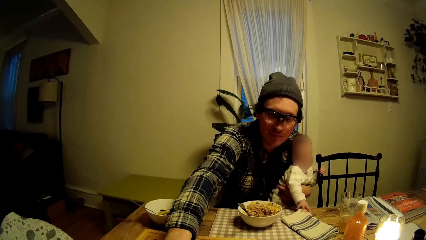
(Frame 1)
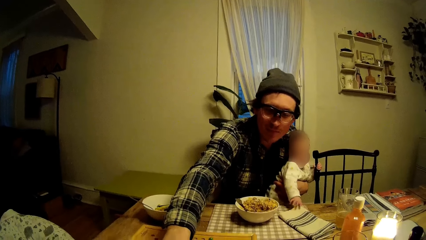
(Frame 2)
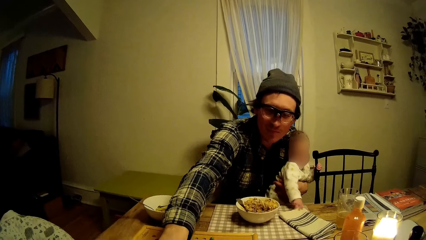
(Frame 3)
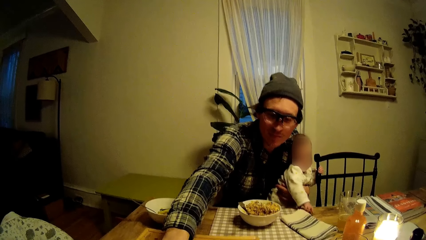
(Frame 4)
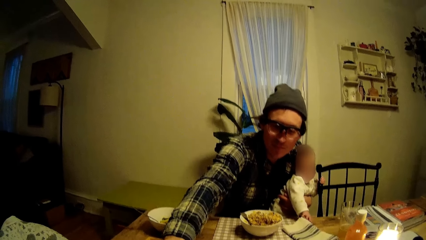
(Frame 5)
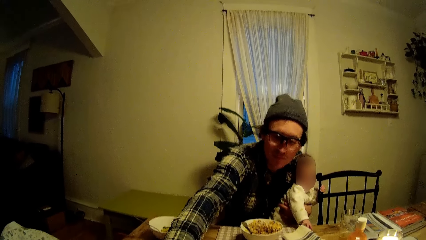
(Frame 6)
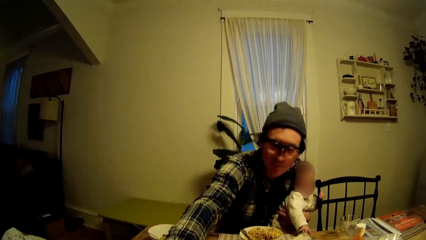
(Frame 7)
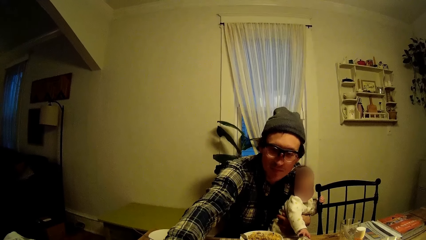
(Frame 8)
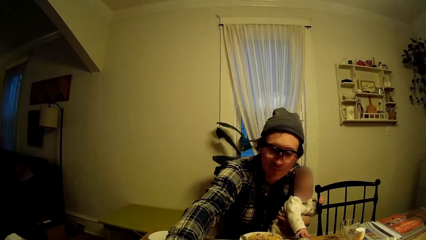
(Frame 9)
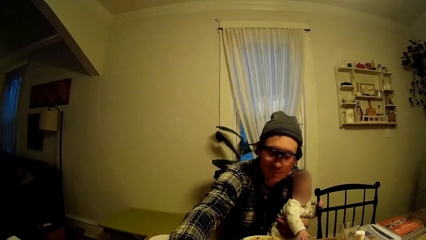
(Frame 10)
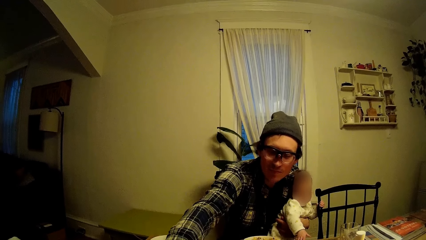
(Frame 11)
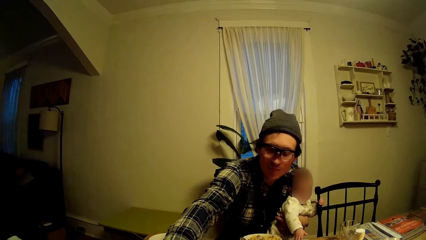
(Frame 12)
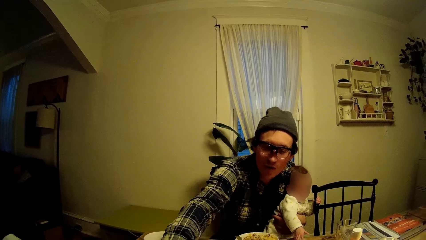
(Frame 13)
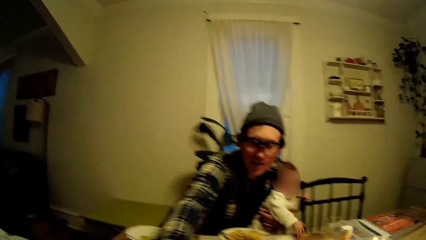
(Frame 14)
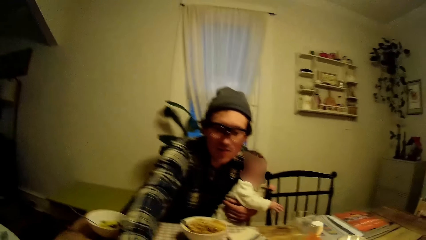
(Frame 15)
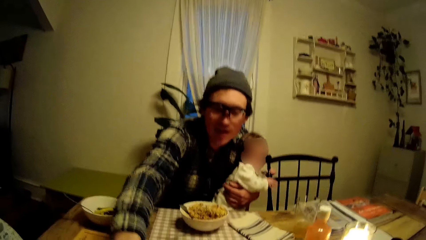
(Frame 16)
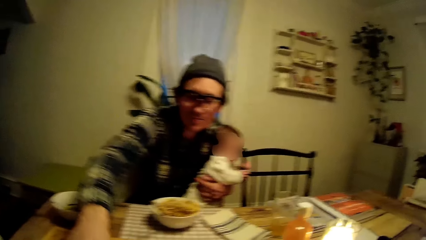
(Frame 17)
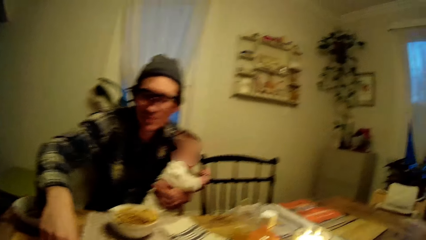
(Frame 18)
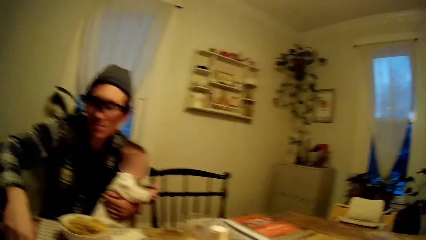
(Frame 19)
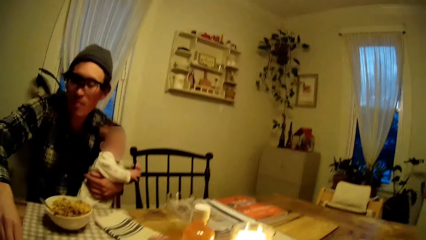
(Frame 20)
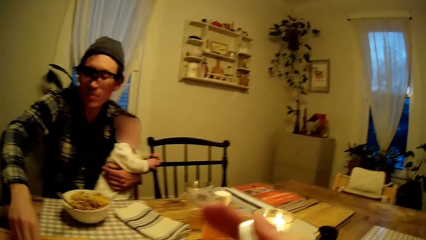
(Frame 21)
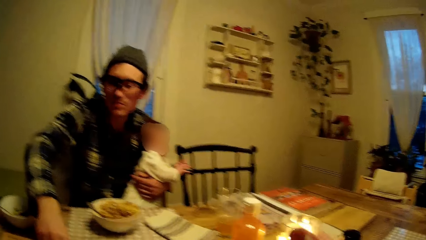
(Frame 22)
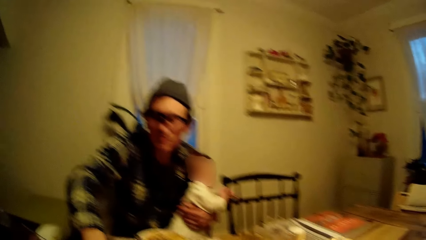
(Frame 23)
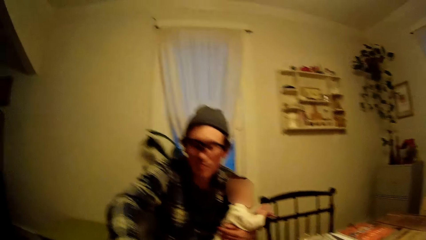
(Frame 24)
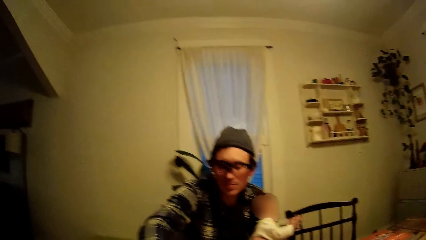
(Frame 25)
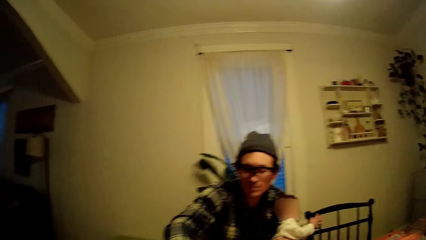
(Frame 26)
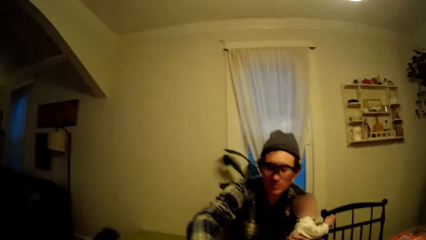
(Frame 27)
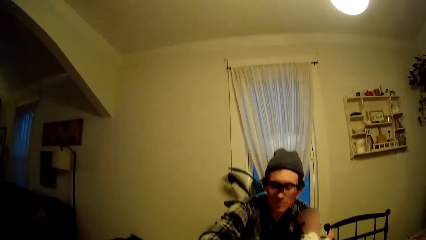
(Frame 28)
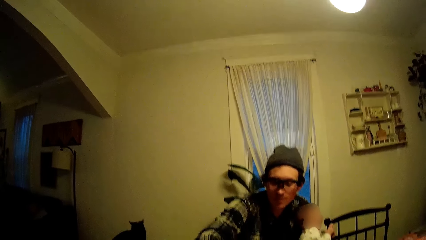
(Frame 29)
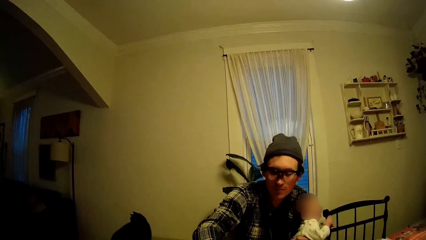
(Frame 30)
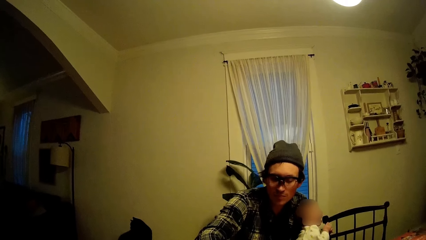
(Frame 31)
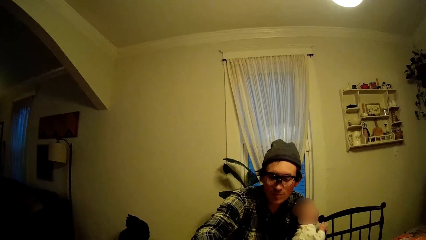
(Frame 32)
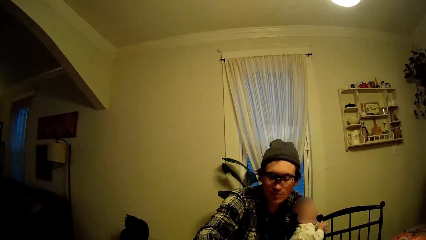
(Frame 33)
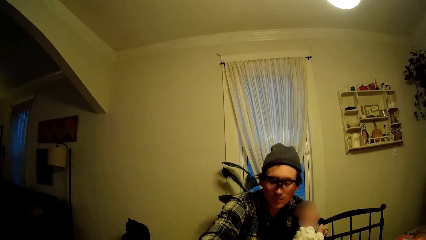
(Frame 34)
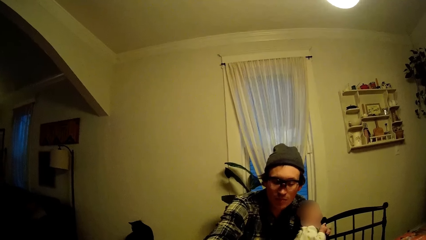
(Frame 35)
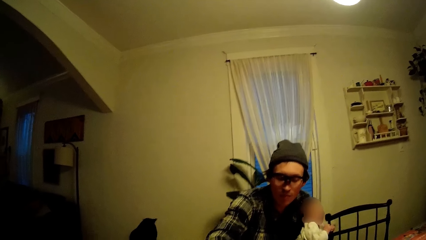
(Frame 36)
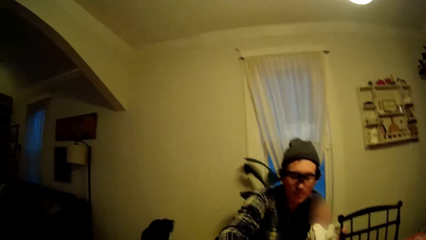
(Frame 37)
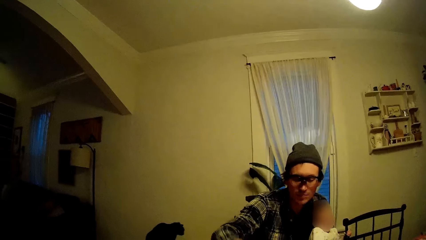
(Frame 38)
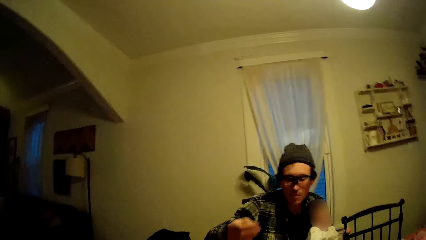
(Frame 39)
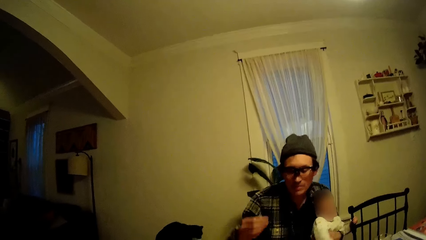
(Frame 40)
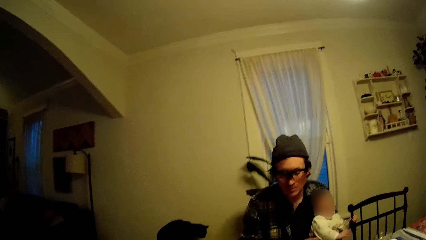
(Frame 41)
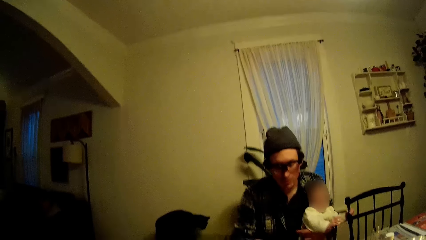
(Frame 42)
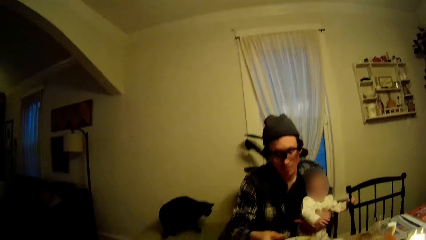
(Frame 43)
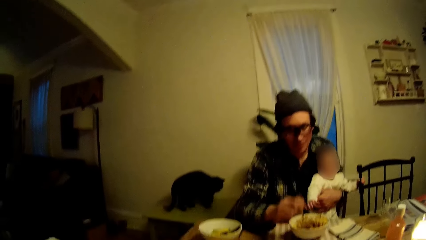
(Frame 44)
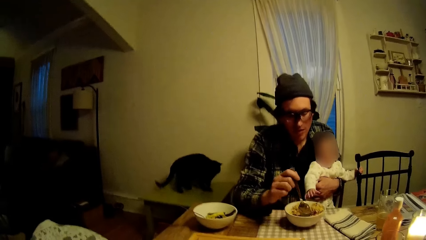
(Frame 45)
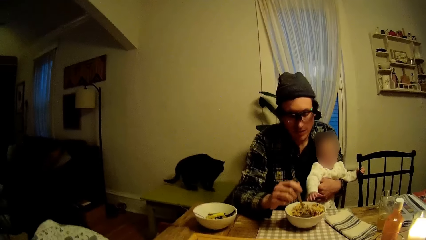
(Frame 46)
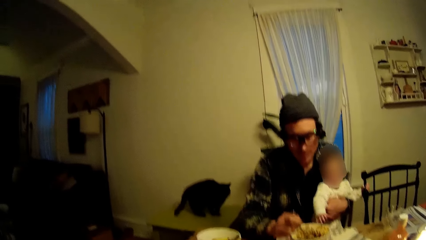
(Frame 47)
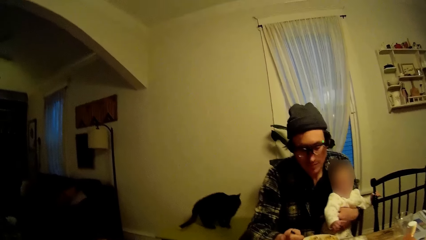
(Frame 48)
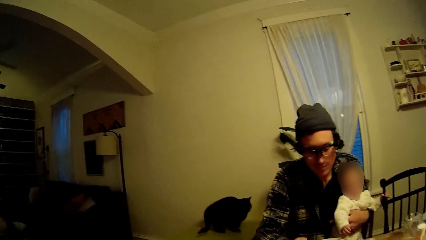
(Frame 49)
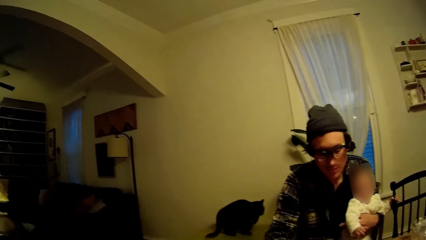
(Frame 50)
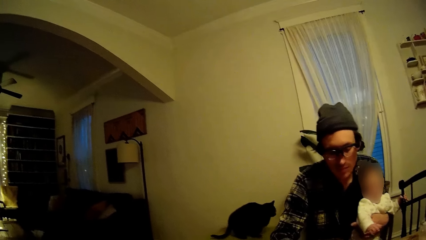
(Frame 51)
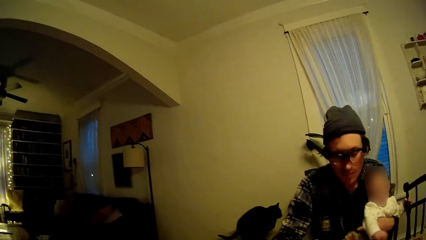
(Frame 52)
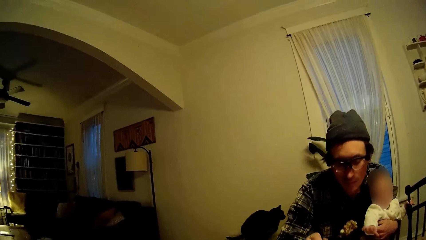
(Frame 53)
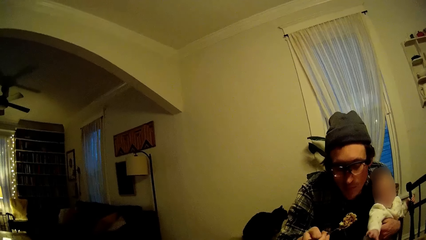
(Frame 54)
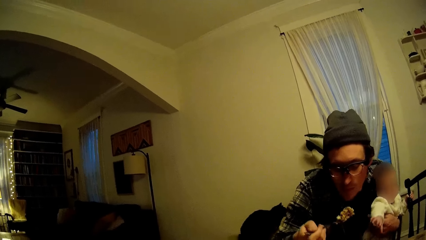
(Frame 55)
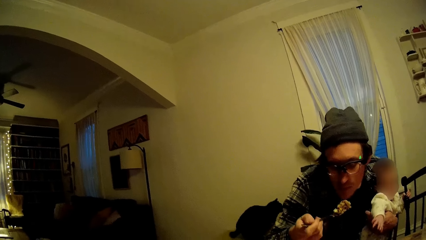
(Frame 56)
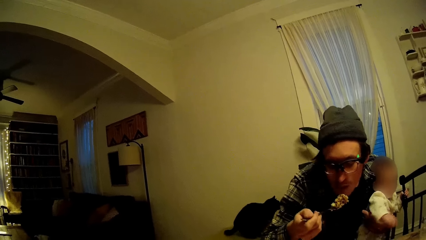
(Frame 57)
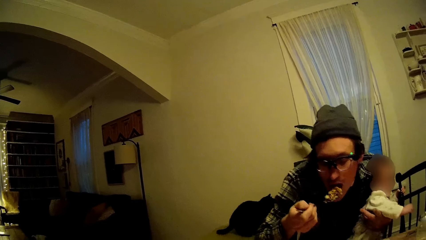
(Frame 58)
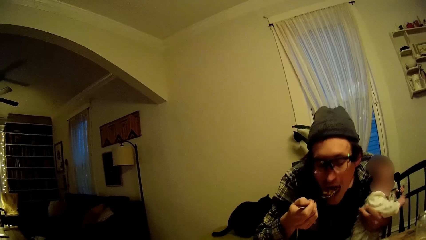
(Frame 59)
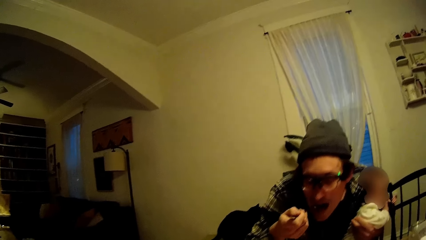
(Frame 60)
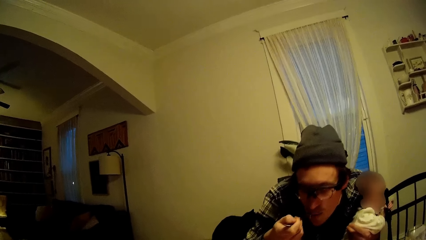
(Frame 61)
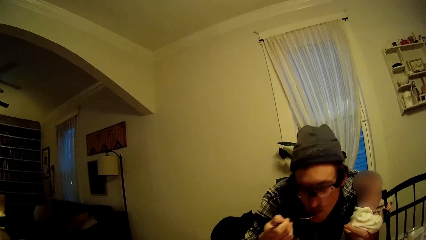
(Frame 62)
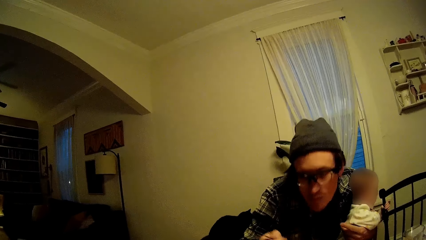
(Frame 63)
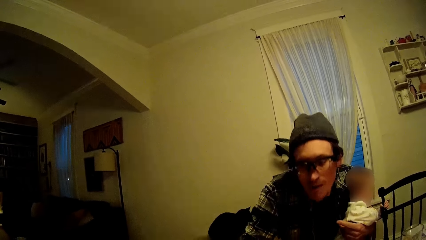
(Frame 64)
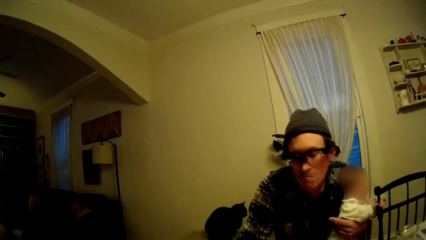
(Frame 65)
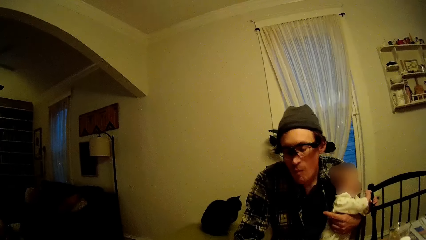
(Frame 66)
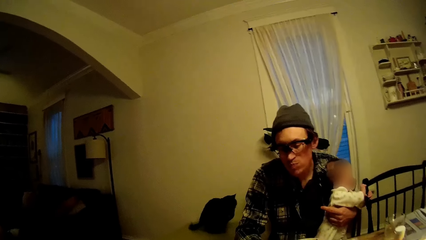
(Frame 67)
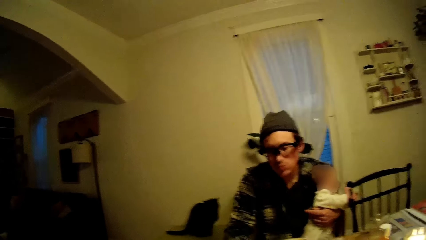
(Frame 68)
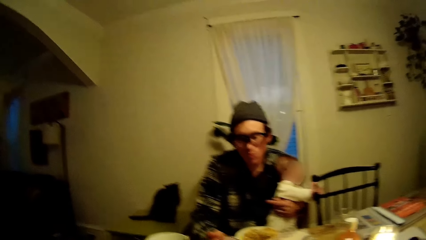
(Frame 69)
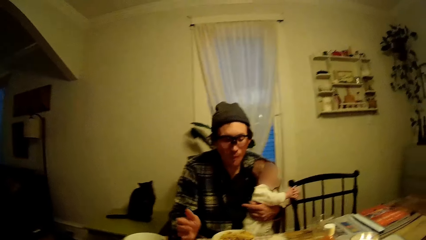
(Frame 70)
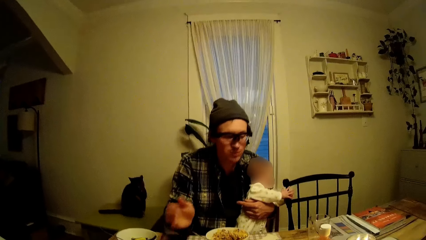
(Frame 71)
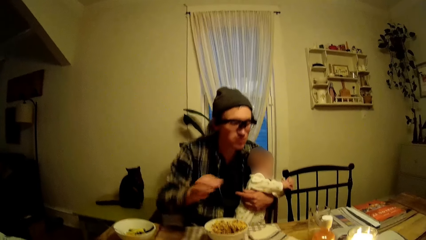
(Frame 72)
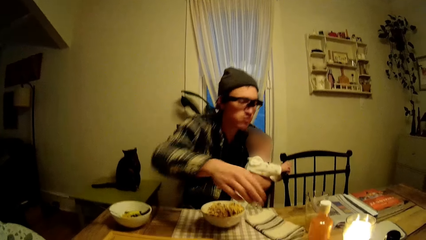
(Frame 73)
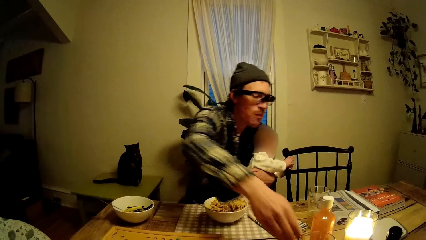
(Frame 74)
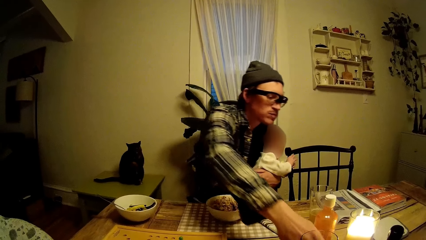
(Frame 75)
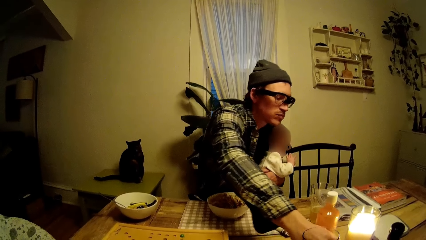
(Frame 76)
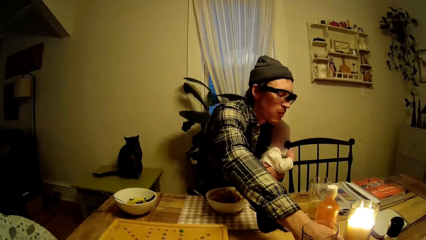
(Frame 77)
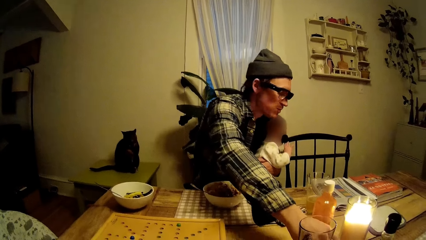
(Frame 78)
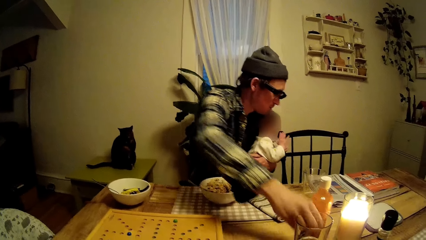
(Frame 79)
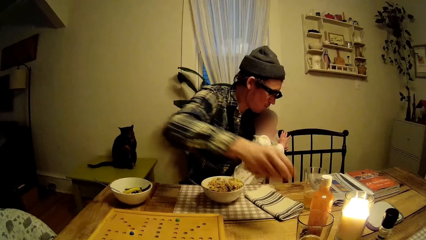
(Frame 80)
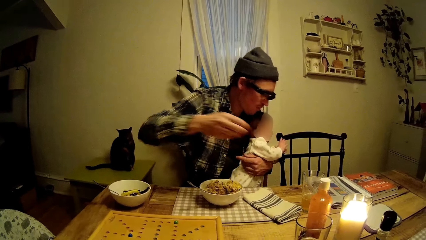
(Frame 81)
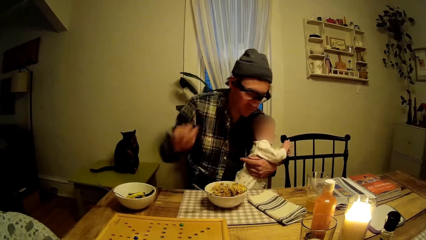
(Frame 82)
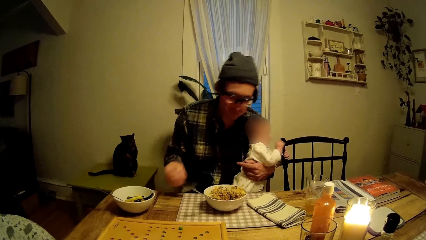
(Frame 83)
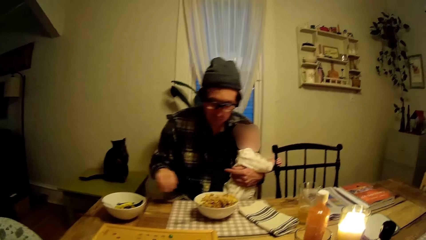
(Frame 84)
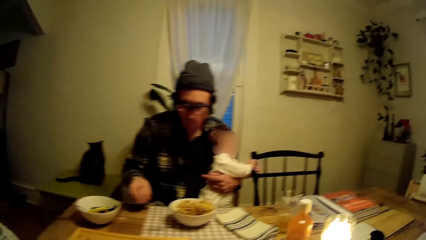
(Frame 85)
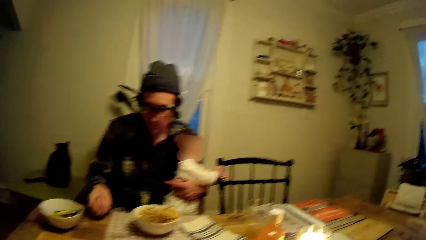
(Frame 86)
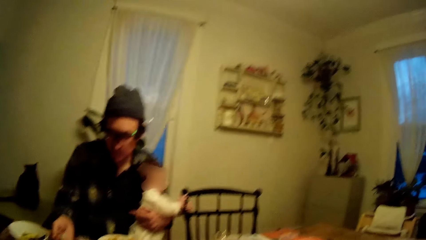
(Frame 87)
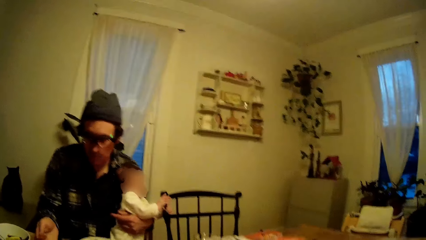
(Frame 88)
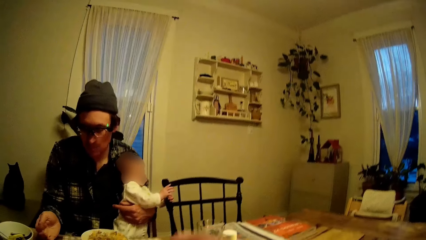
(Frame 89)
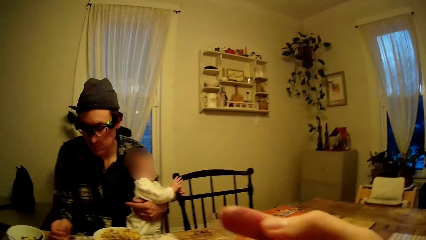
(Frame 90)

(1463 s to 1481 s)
The camera wearer raises a hand. The man eats rice from the plate on the dining table with the spoon. The man plays the game of dice.
